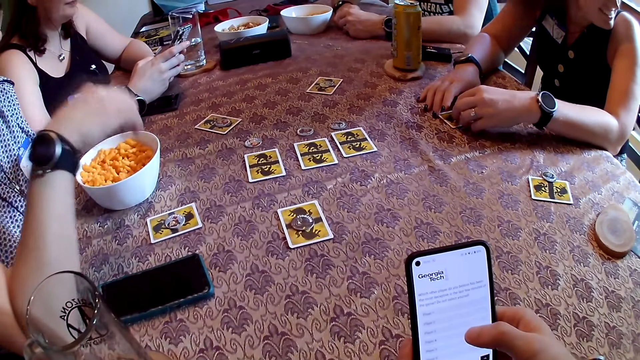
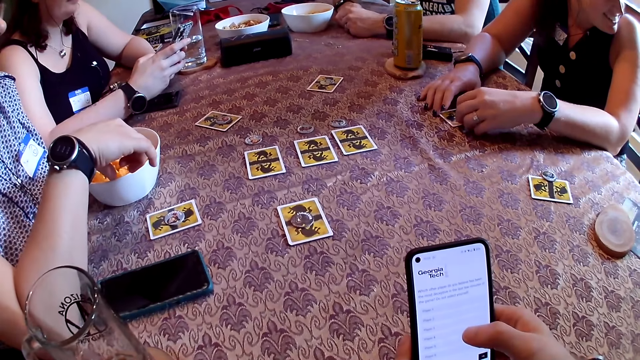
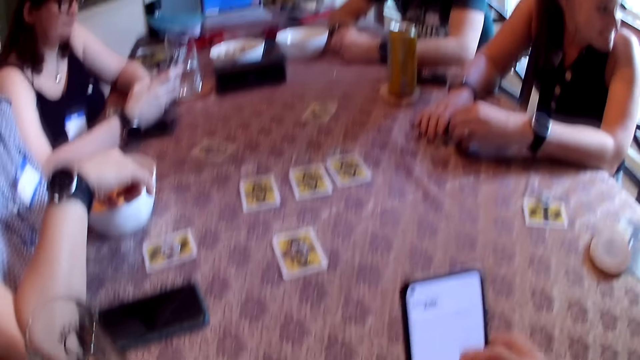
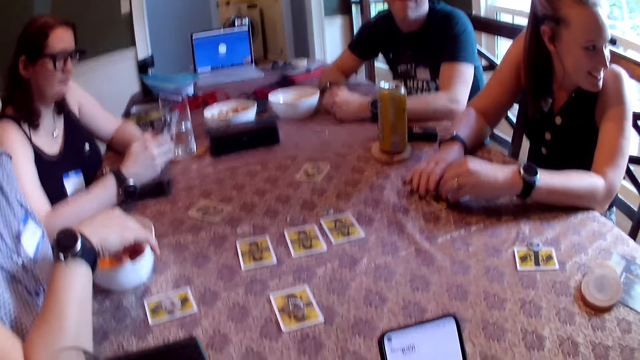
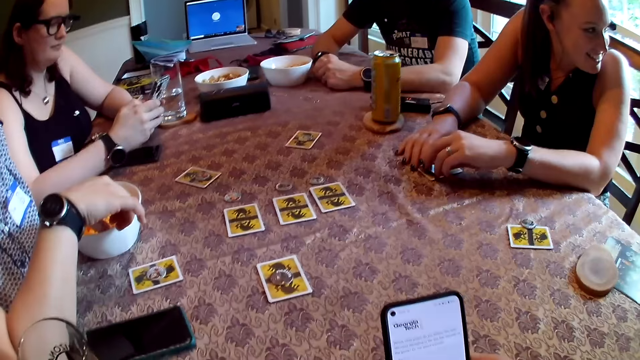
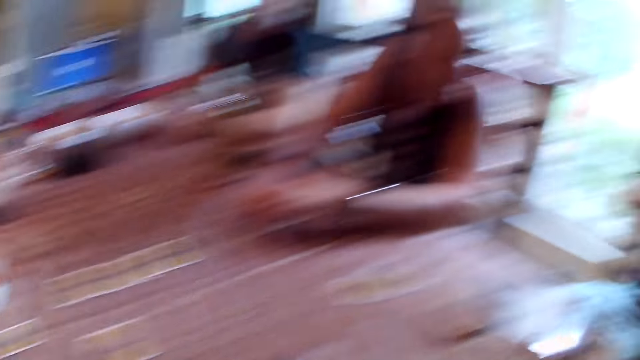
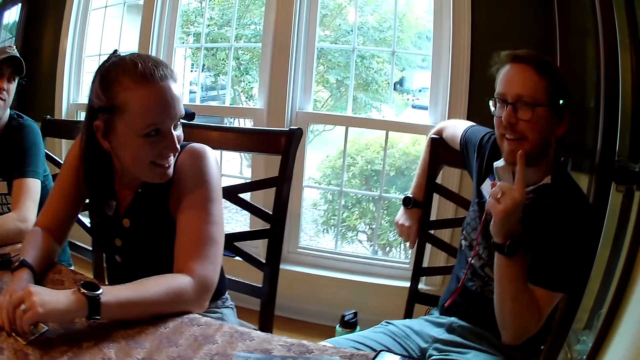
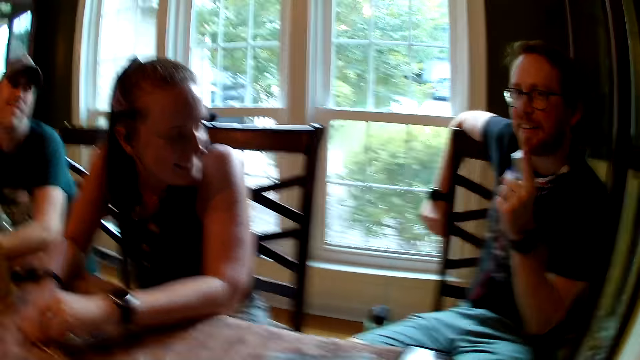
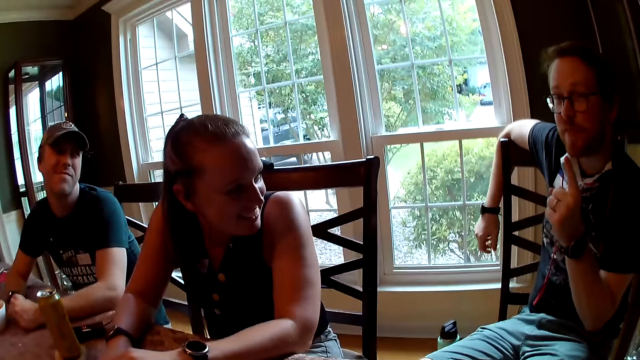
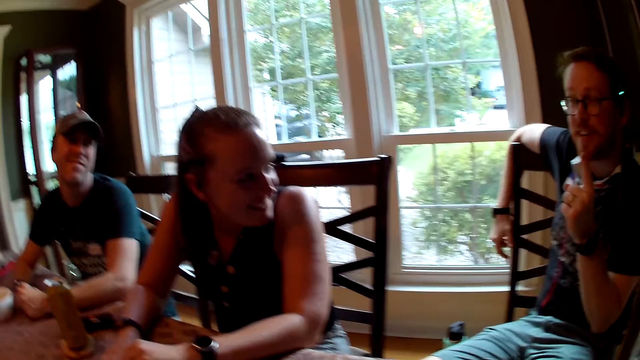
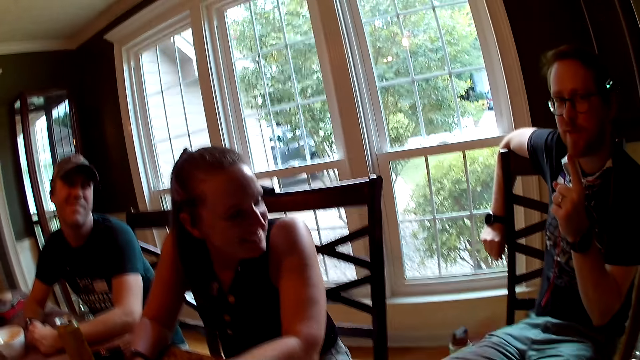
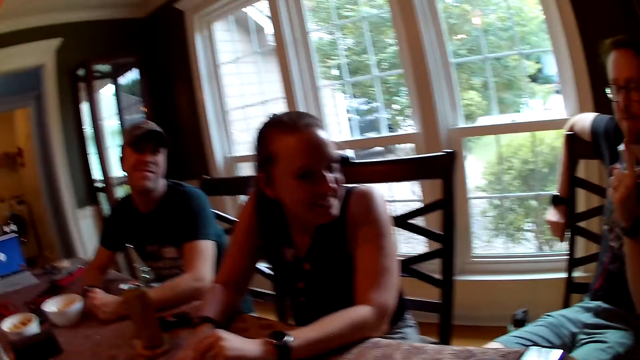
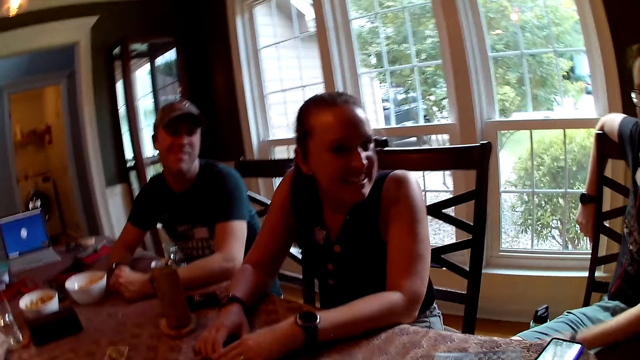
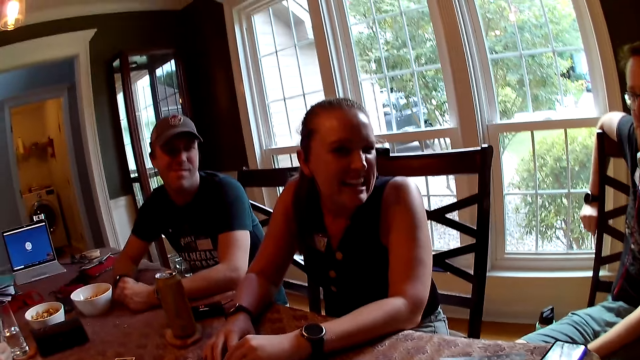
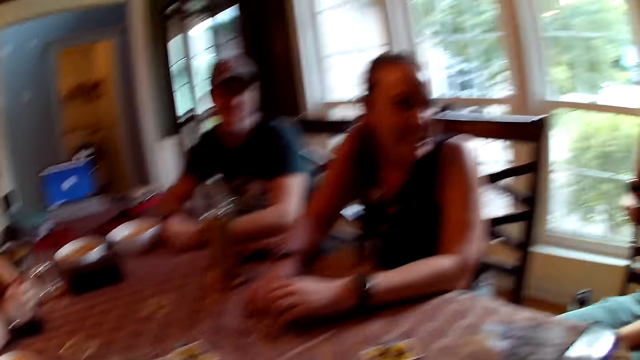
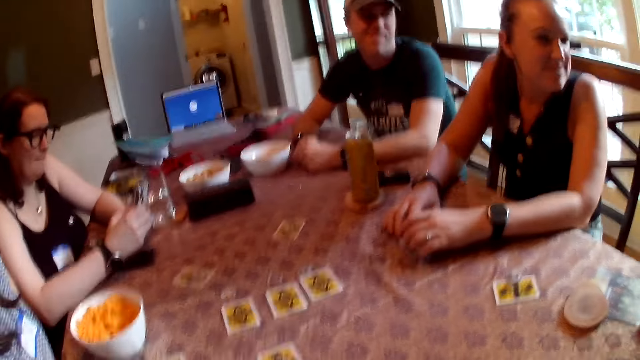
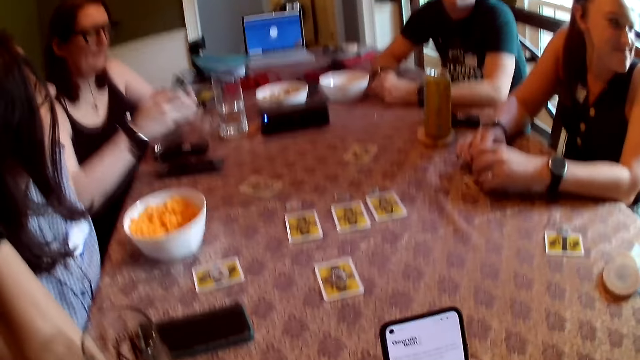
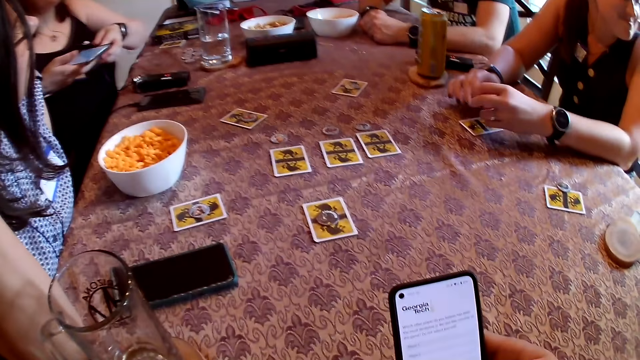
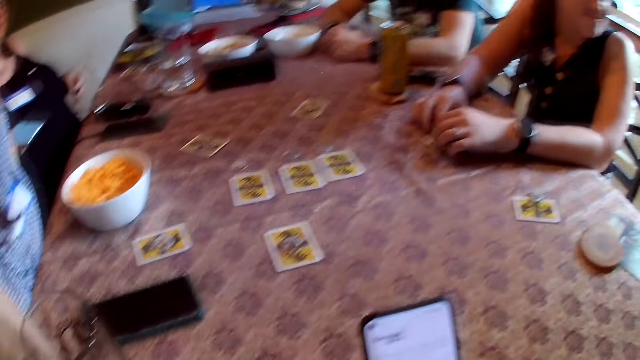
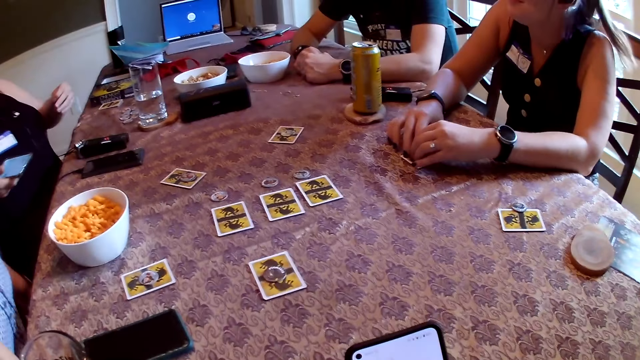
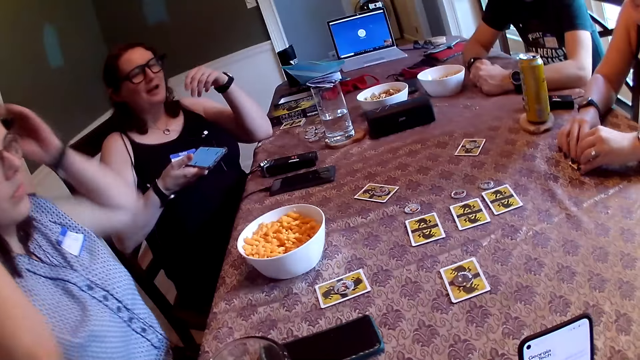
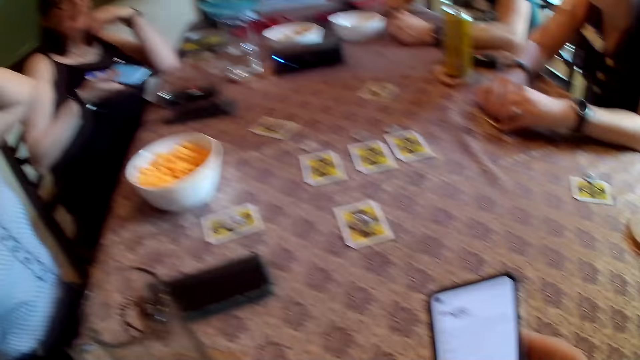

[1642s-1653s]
A woman eats the snack in her right hand. A lady places both hands on the table. The woman drops the phone on the floor with her right hand. Another lady picks potato chips with the right hand. The camera wearer looks around in the room. A man gestures with the left hand in the room. The camera wearer looks around in the room. A third lady holds a phone with both hands.

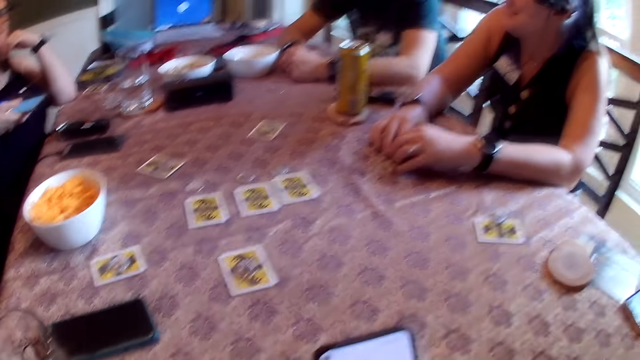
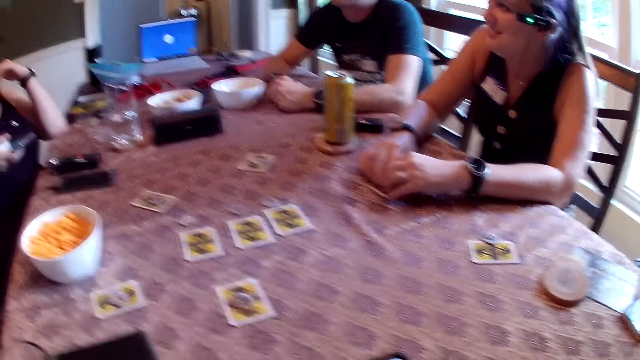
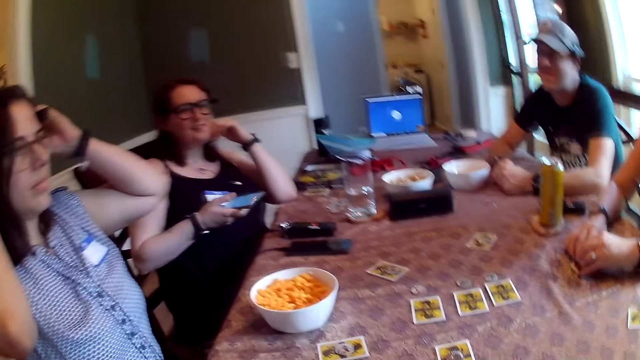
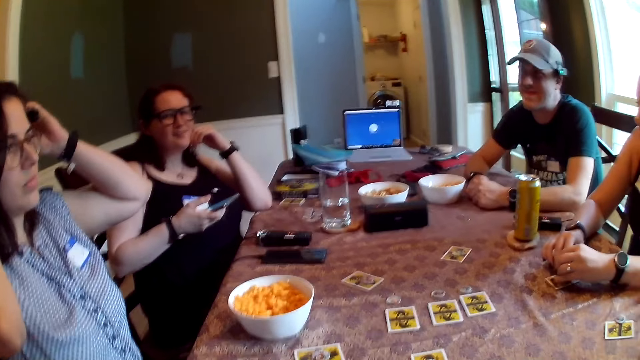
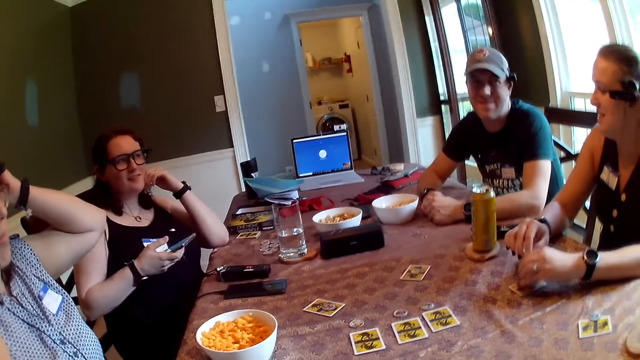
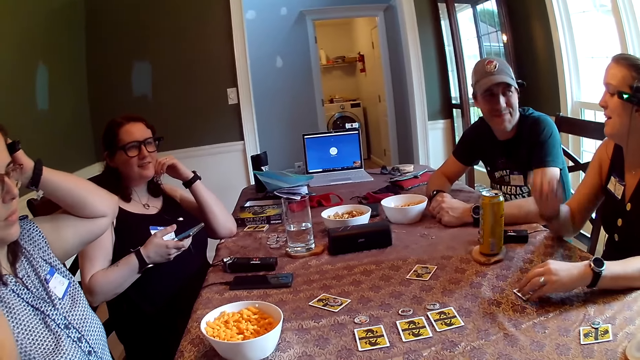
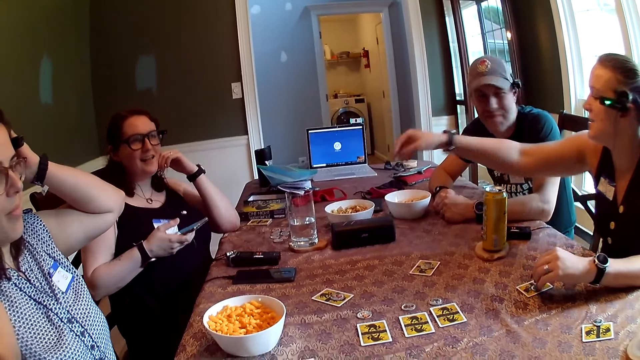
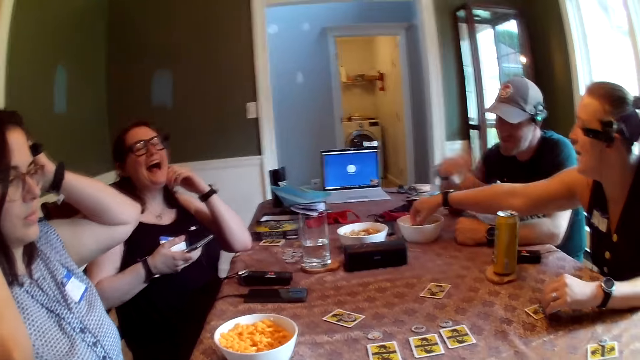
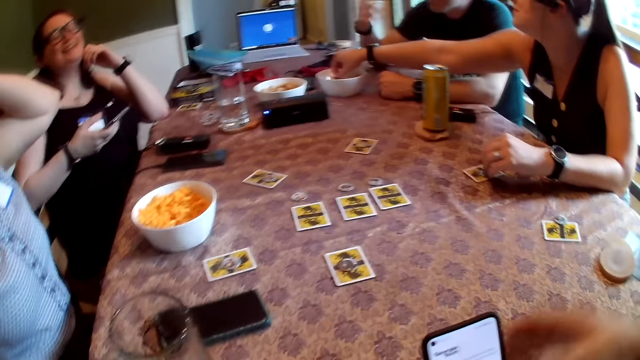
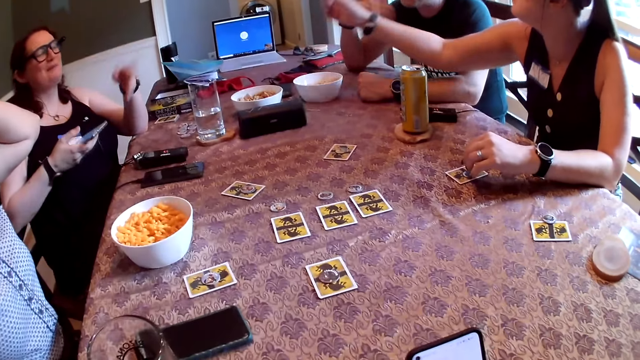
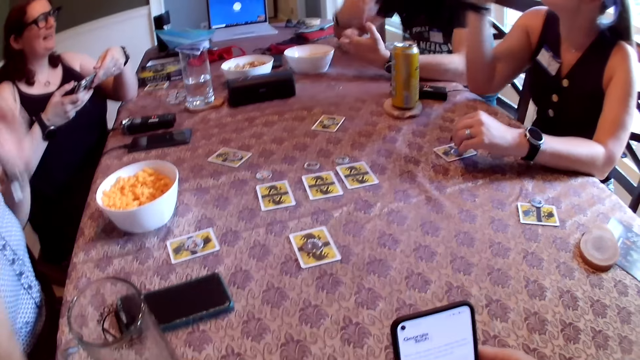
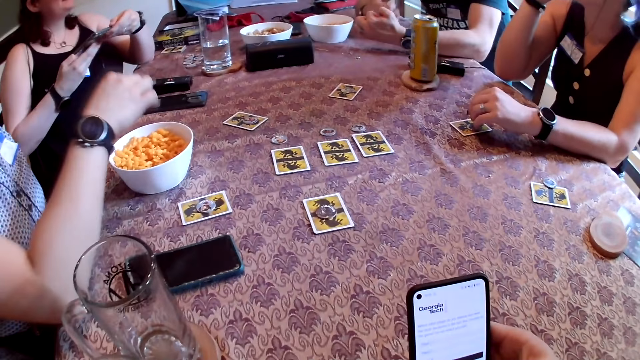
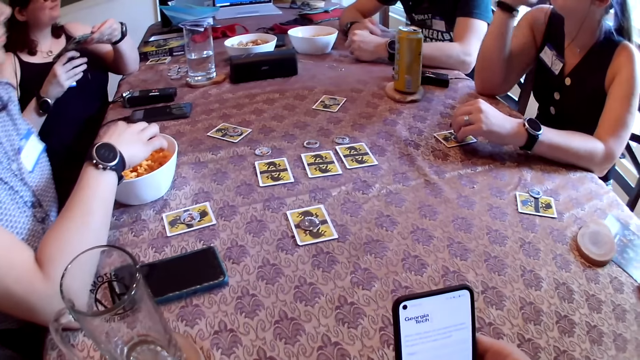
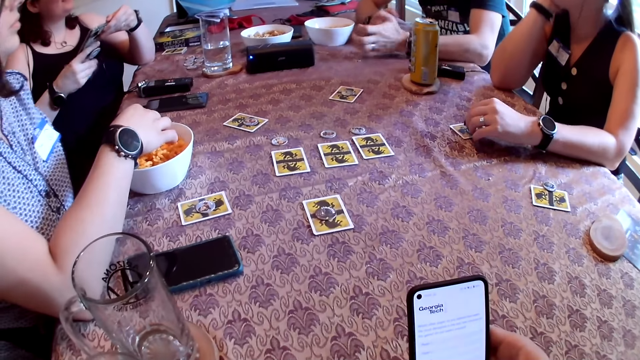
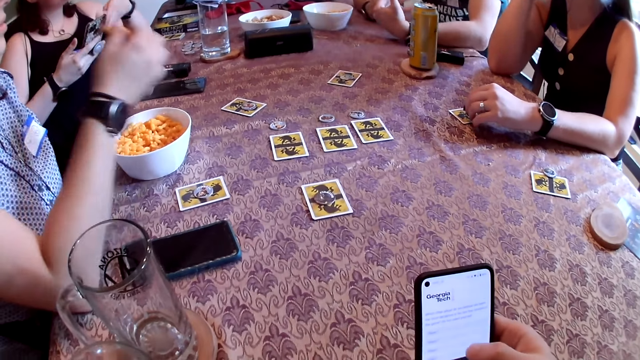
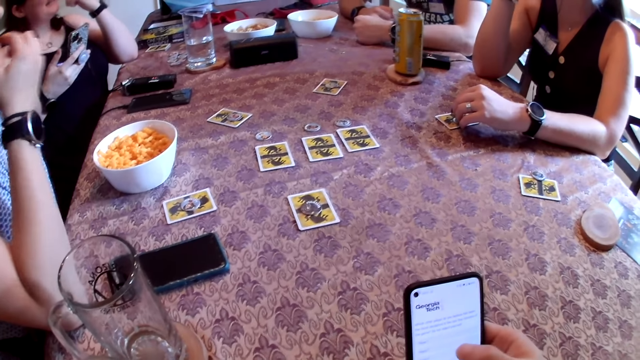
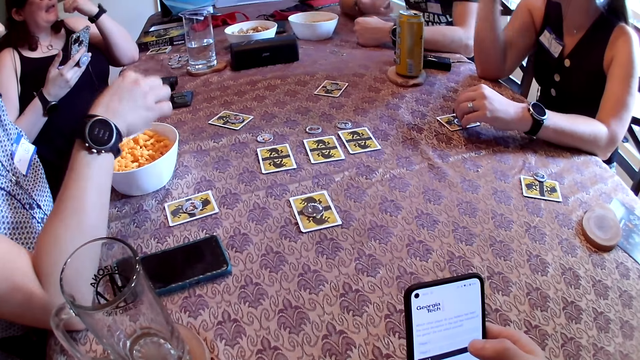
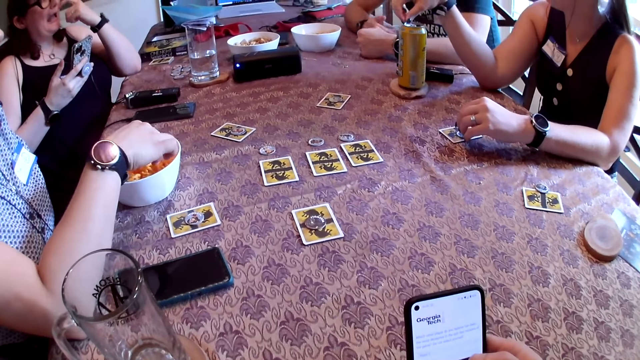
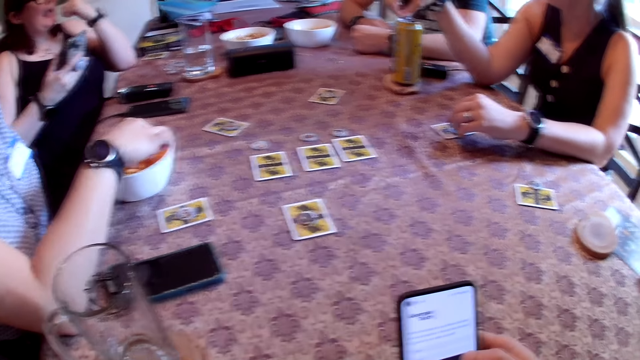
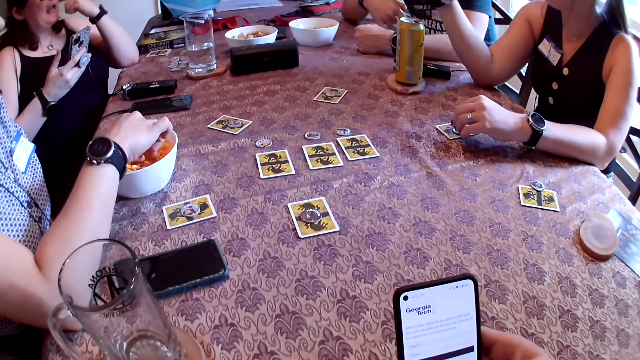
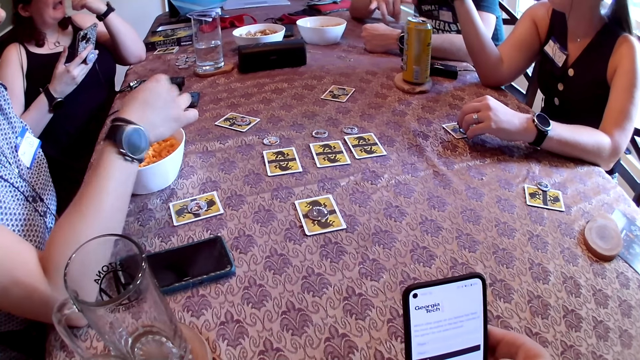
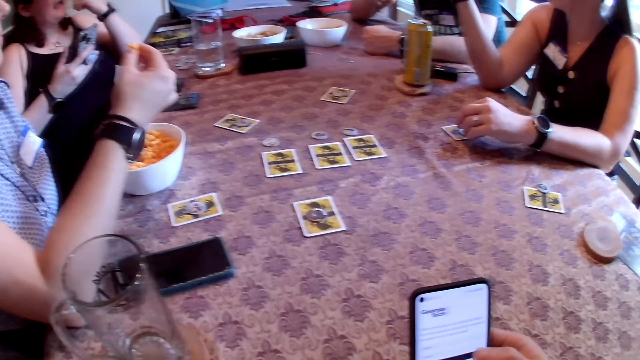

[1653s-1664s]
A lady adjusts her camera with both hands. A woman picks a snack, potato chips, with her right hand from a bowl on the table. Another woman gestures with the left hand in the room. She picks a snack, potato chips, with her right hand from a bowl. She eats the snack in her right hand, touches her face with the left hand, and picks a snack with her right hand from the bowl. The first woman touches a can of beer with her right hand. The lady picks potato chips with the right hand.
